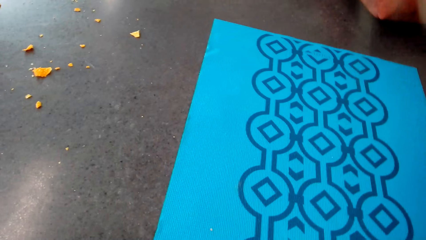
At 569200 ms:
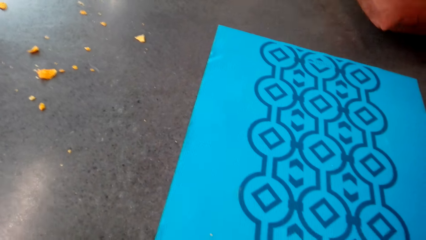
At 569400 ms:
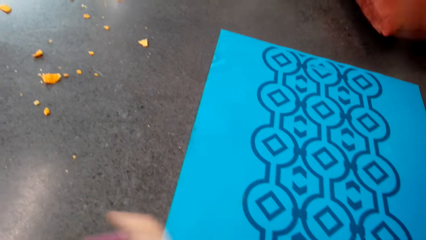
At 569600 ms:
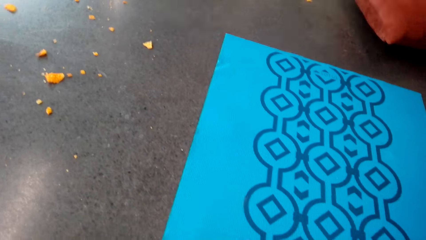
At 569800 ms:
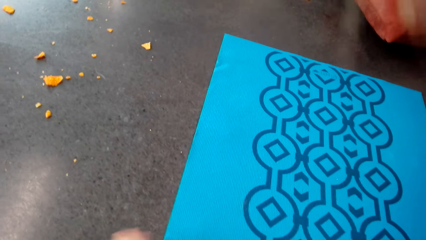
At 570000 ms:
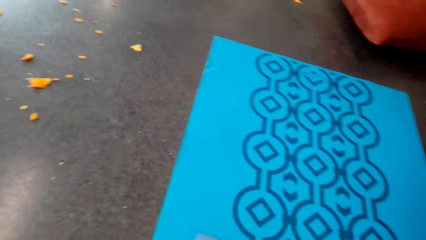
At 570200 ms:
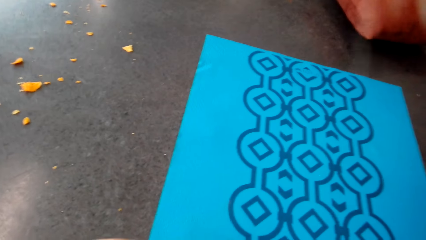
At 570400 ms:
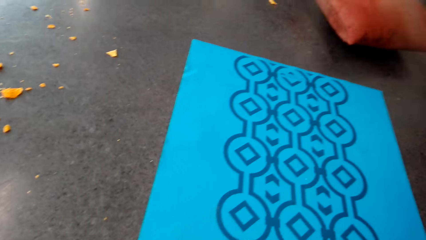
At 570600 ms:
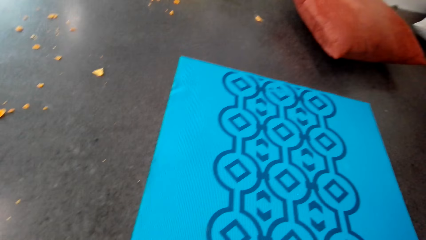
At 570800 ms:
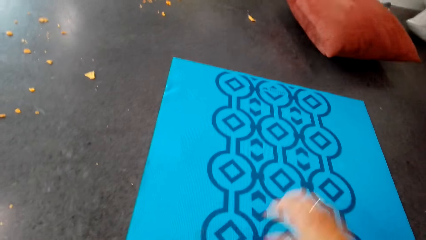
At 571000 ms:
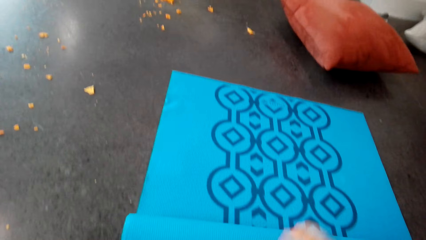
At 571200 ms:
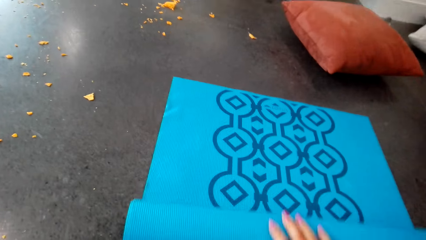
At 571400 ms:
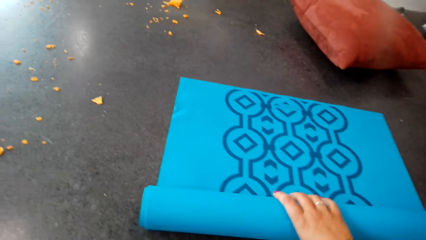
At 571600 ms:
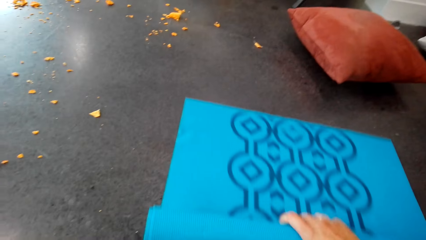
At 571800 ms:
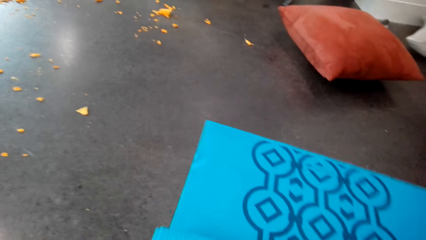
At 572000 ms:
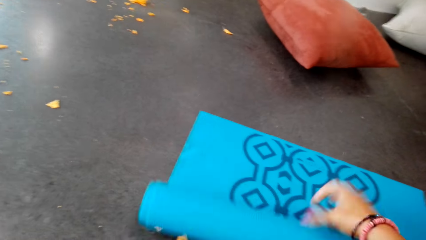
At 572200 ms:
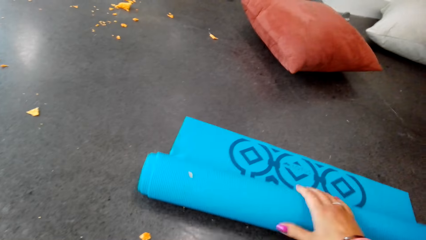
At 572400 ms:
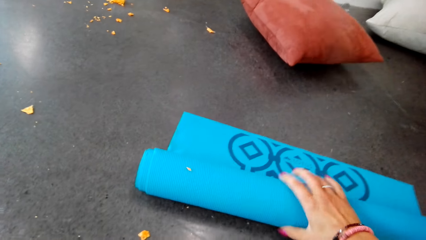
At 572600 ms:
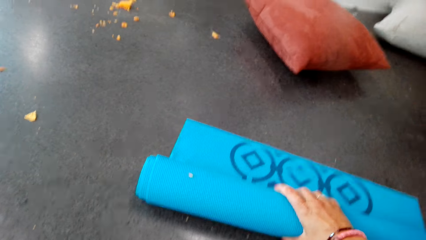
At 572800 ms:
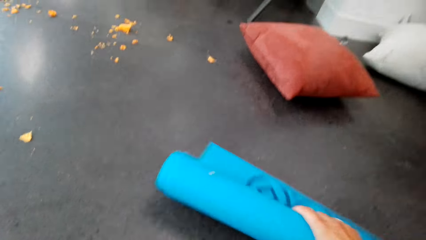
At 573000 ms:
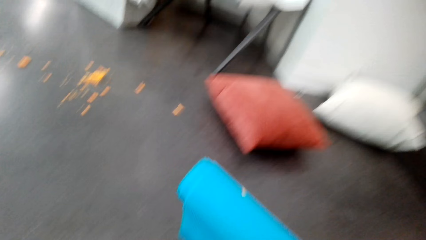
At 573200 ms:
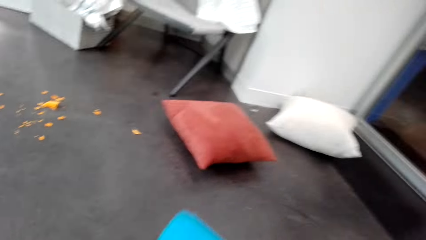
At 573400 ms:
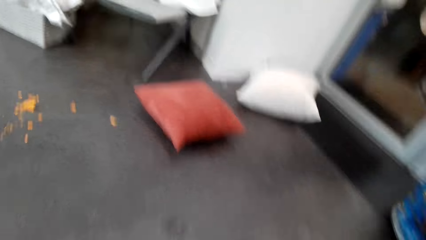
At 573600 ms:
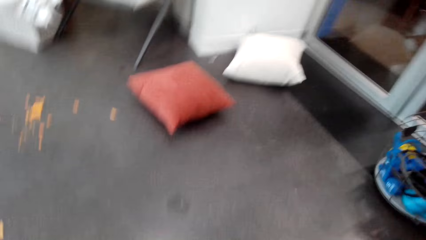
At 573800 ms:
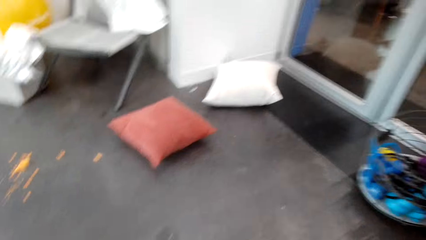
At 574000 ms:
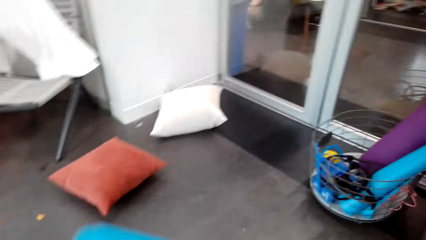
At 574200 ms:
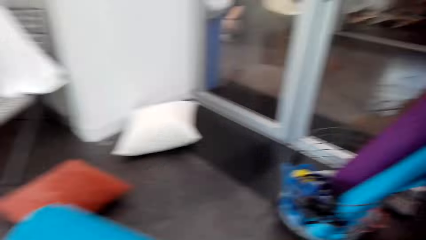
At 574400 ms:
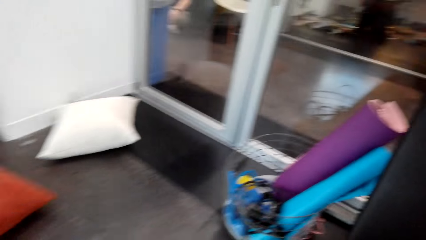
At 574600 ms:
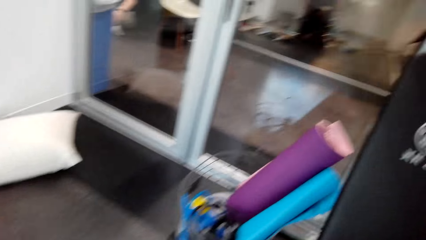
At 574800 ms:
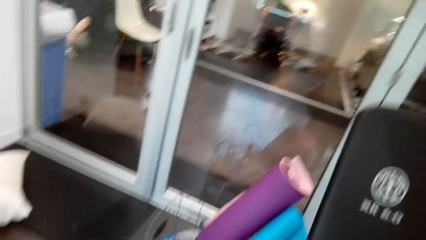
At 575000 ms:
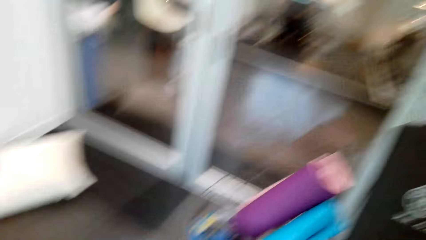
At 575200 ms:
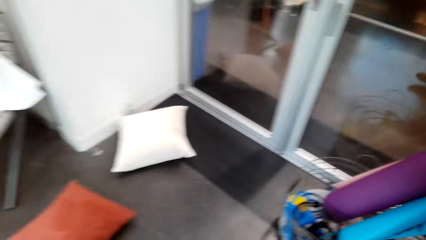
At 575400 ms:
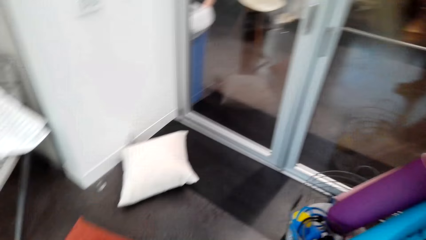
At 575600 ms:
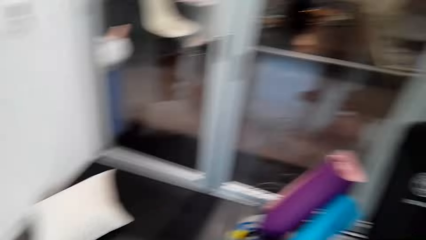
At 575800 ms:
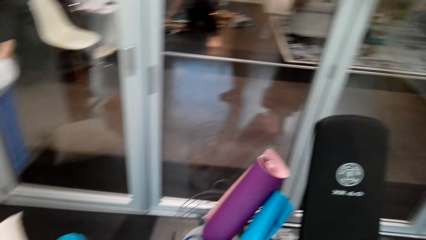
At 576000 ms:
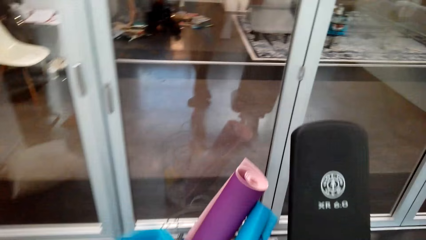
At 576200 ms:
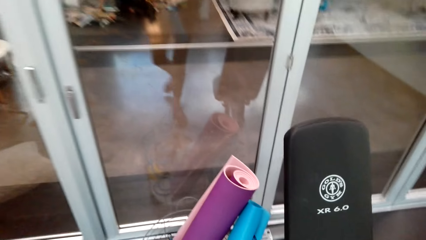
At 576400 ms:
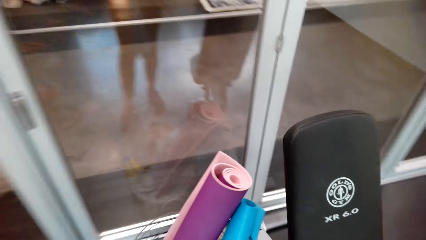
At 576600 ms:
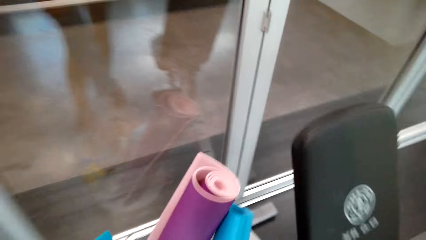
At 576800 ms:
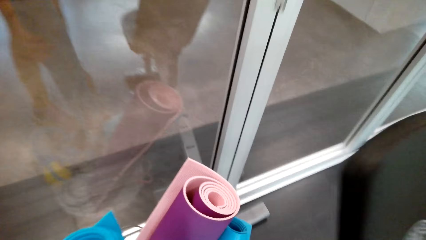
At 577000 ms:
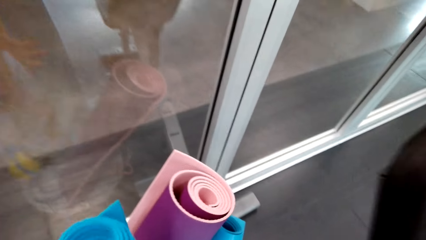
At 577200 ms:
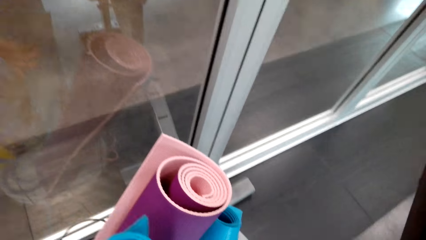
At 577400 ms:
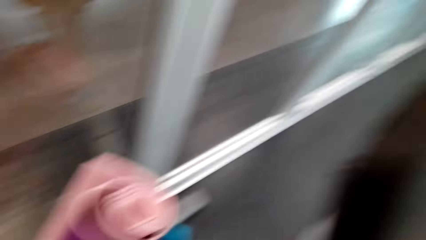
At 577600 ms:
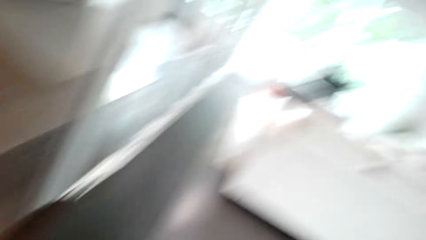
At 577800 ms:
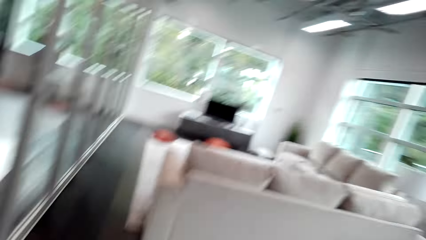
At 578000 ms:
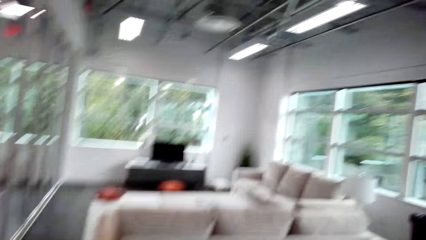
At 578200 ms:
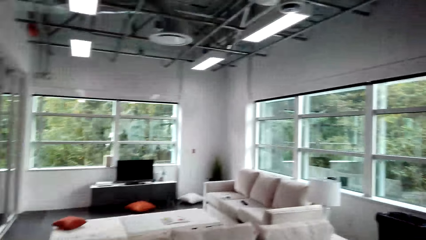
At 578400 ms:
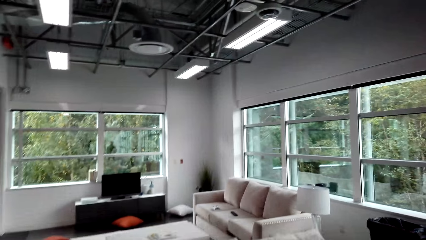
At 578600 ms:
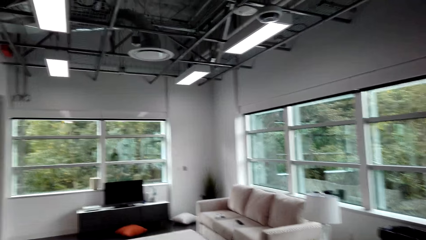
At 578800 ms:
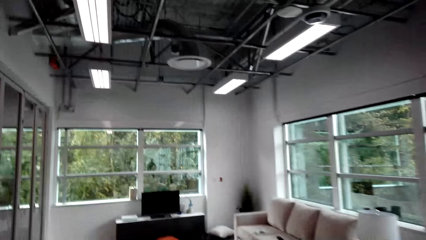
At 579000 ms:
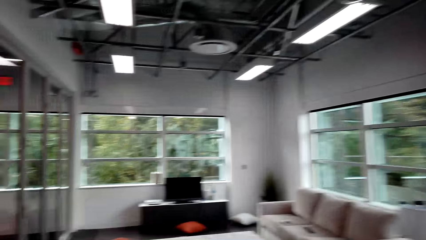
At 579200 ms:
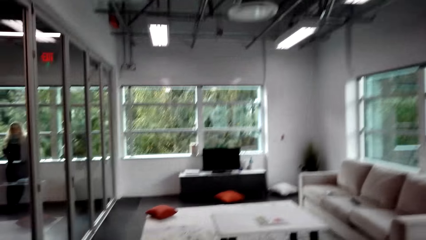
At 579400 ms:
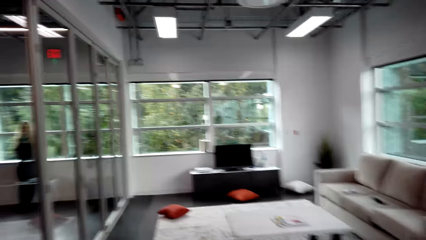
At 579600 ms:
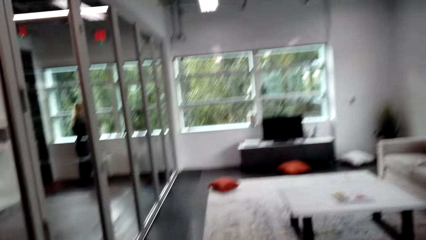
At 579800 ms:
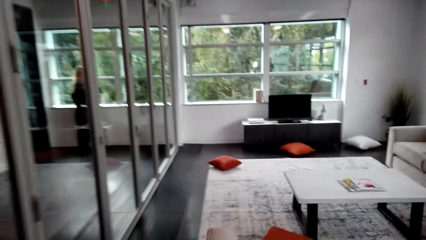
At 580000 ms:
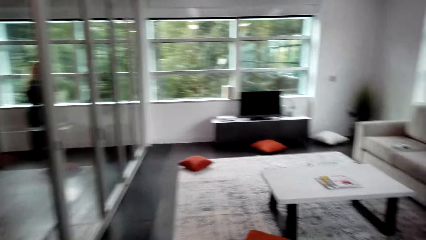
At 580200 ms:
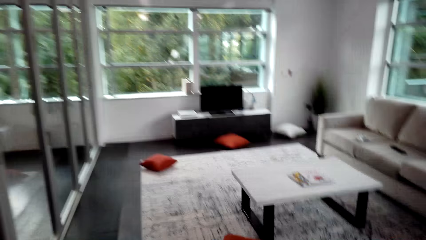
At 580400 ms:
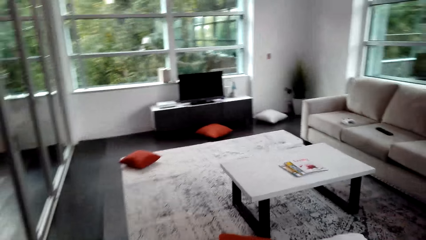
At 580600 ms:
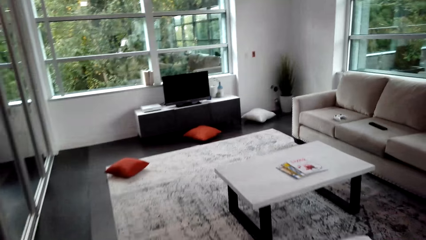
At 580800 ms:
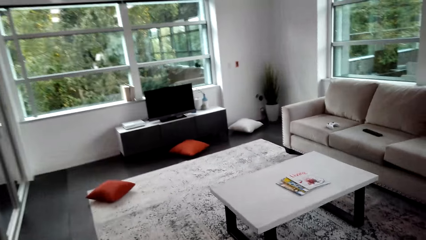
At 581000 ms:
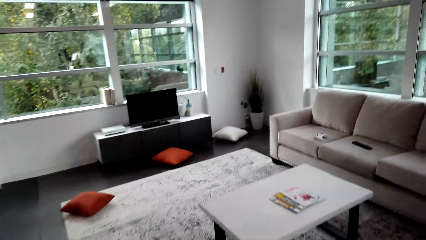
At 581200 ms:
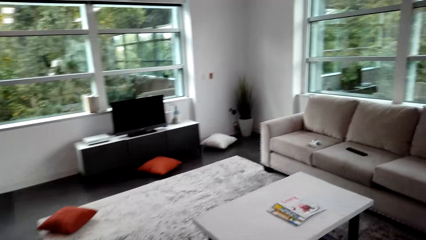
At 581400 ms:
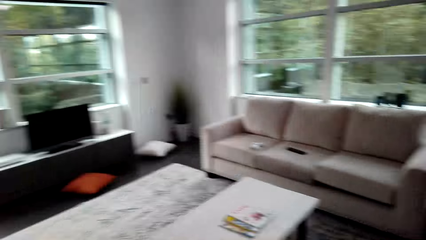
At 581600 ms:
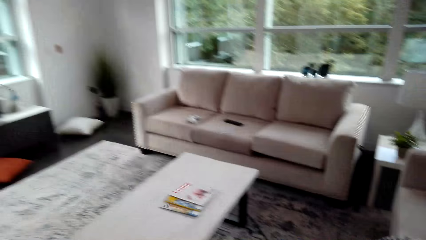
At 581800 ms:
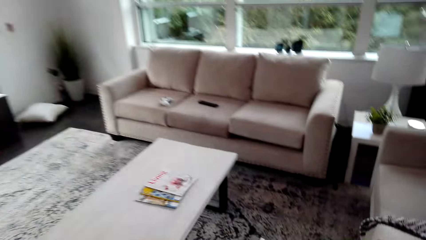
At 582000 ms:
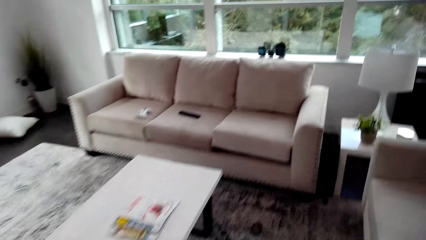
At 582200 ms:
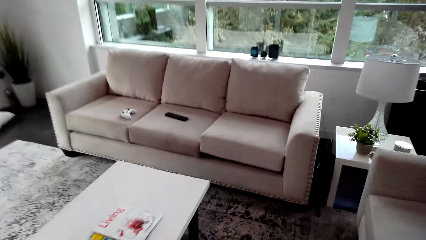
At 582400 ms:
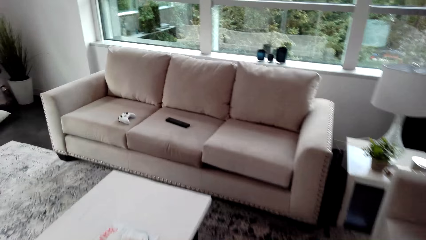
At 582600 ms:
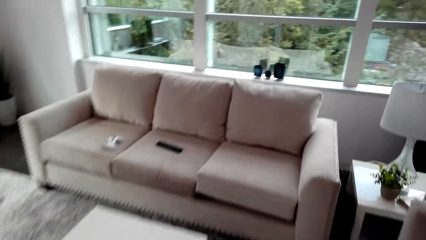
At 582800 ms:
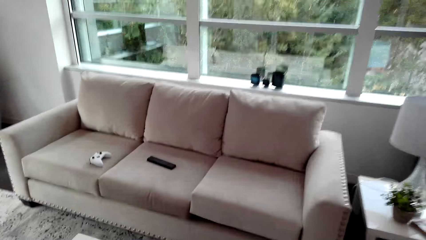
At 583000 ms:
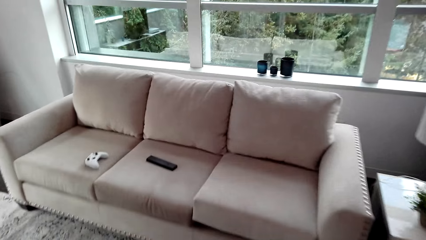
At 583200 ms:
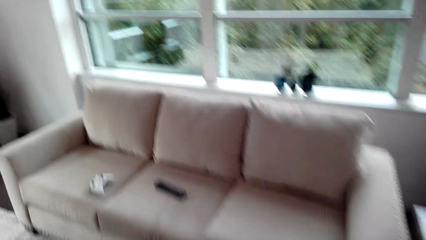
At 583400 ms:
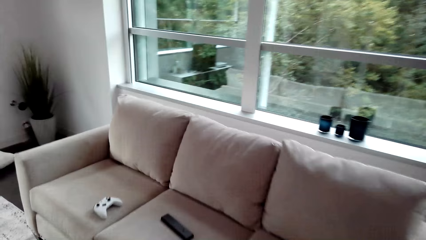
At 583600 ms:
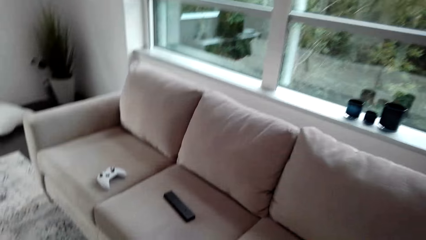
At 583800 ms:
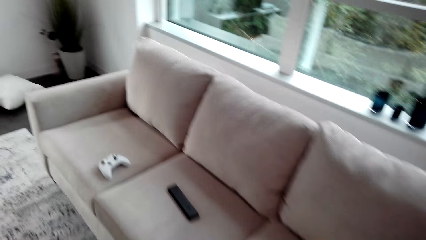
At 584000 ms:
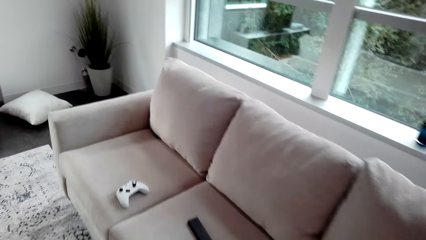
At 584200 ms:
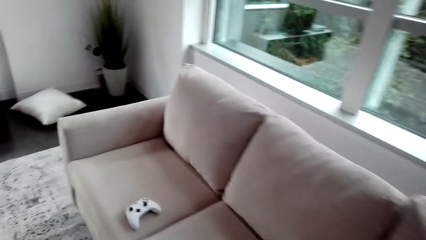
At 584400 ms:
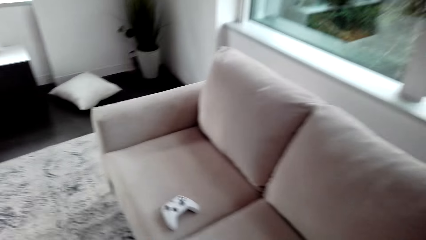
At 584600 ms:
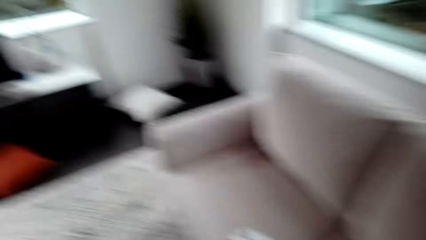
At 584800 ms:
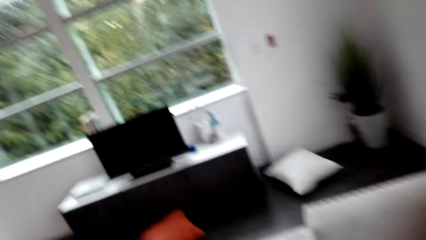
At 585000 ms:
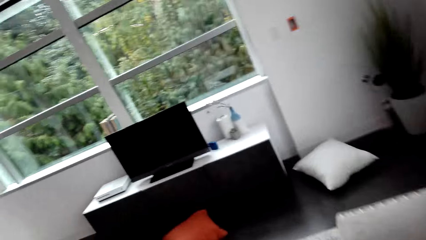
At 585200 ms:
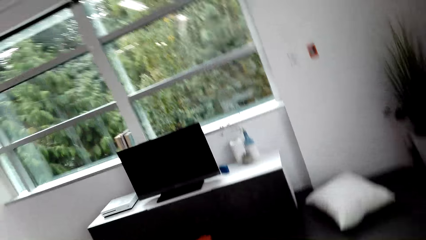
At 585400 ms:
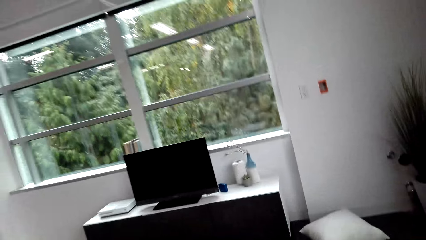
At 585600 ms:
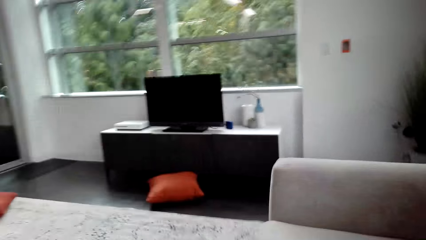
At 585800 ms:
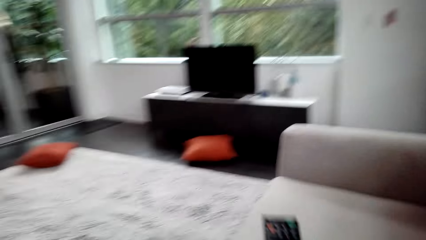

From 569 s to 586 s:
The camera wearer walks on the floor. They place the yoga mat on the basket. They walk in the house.
